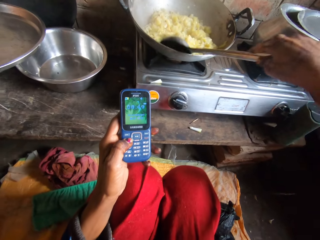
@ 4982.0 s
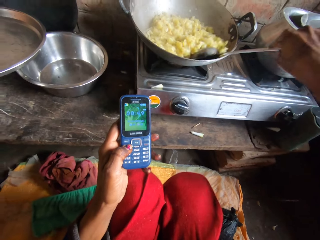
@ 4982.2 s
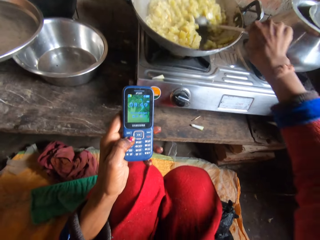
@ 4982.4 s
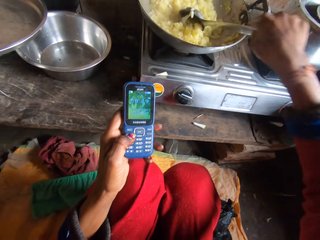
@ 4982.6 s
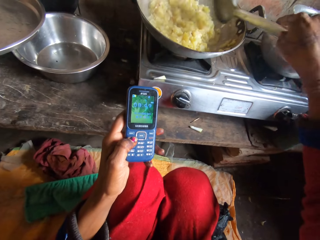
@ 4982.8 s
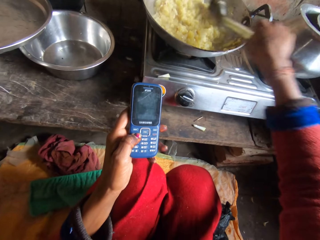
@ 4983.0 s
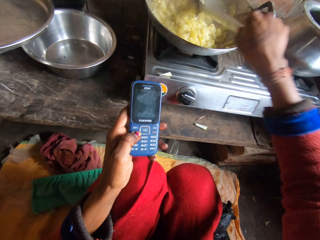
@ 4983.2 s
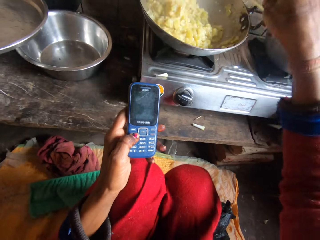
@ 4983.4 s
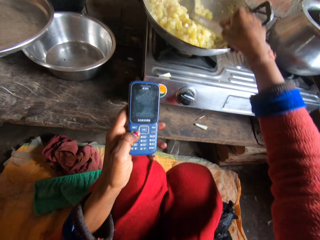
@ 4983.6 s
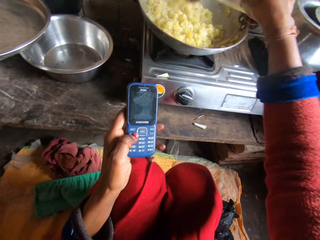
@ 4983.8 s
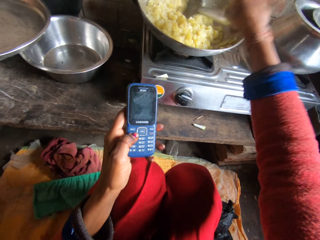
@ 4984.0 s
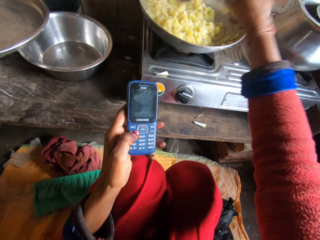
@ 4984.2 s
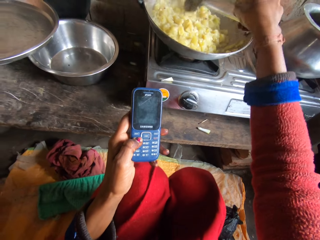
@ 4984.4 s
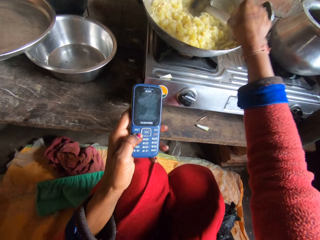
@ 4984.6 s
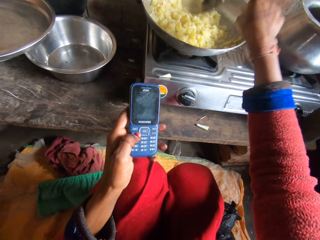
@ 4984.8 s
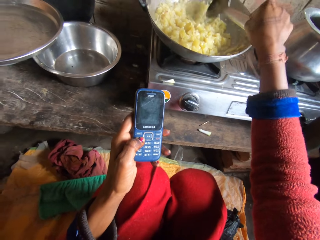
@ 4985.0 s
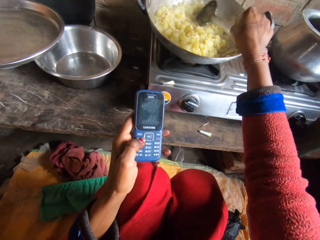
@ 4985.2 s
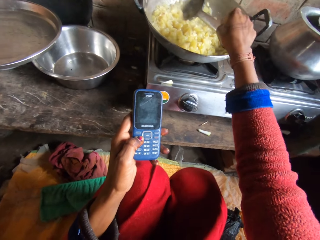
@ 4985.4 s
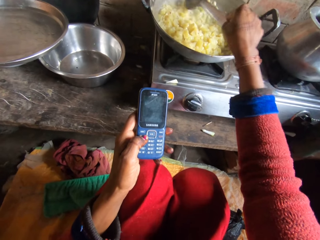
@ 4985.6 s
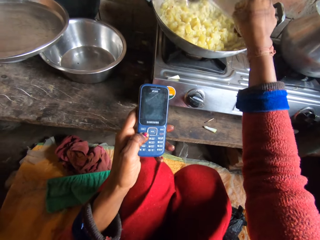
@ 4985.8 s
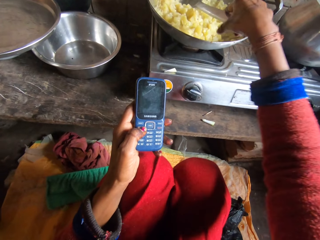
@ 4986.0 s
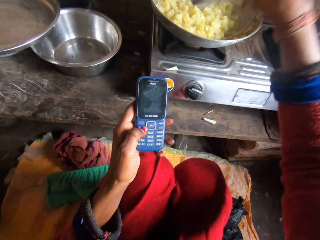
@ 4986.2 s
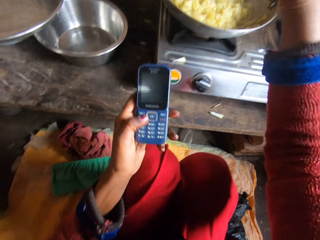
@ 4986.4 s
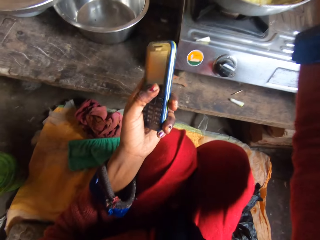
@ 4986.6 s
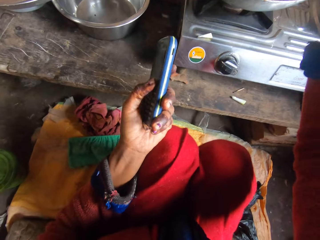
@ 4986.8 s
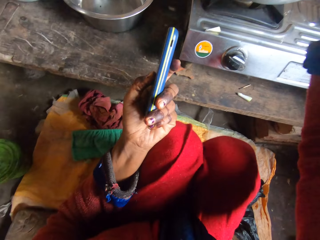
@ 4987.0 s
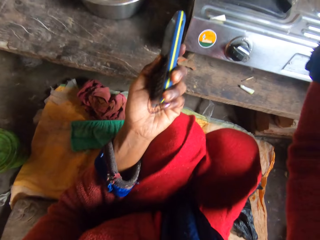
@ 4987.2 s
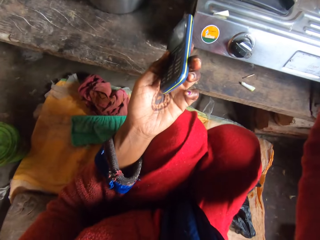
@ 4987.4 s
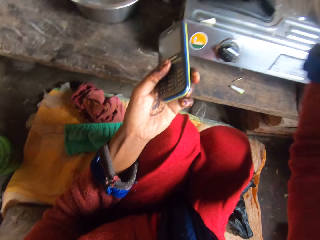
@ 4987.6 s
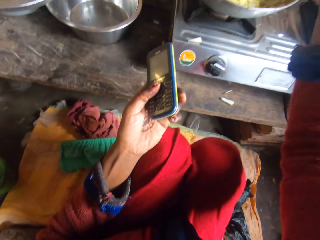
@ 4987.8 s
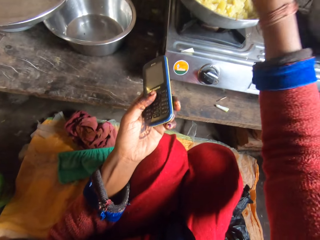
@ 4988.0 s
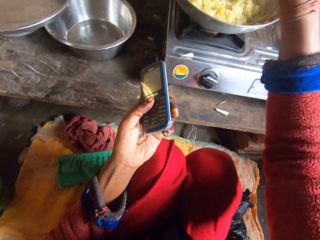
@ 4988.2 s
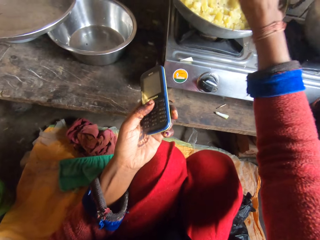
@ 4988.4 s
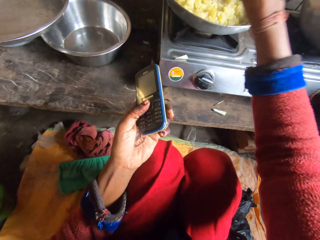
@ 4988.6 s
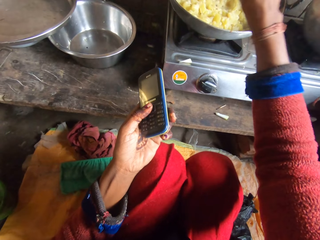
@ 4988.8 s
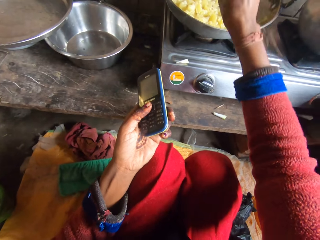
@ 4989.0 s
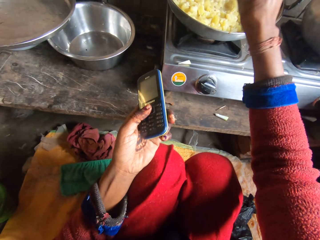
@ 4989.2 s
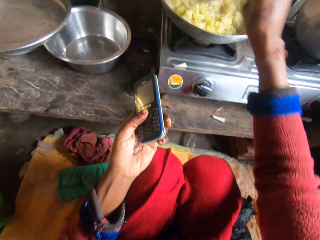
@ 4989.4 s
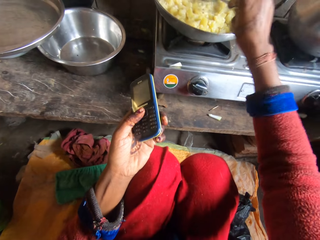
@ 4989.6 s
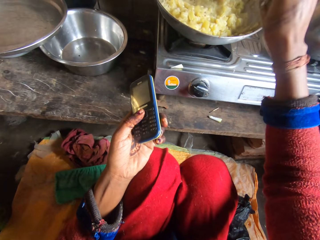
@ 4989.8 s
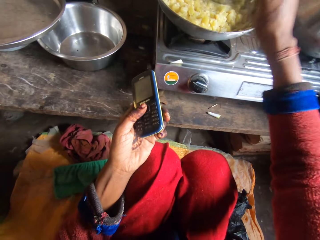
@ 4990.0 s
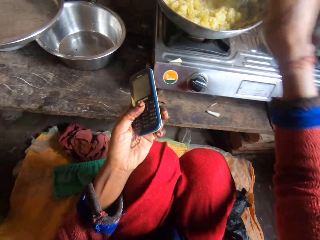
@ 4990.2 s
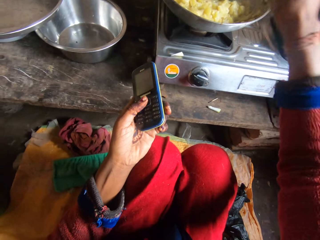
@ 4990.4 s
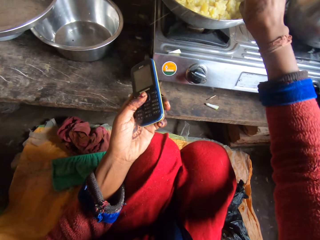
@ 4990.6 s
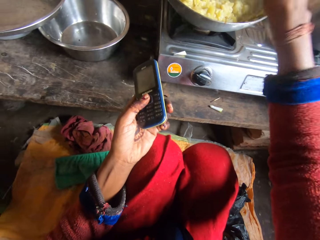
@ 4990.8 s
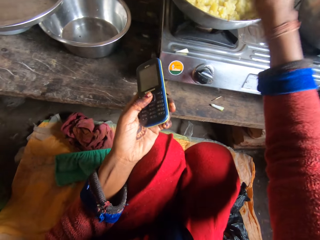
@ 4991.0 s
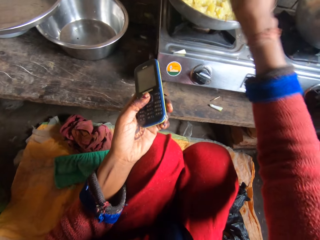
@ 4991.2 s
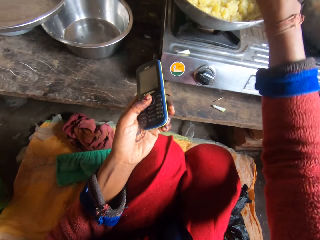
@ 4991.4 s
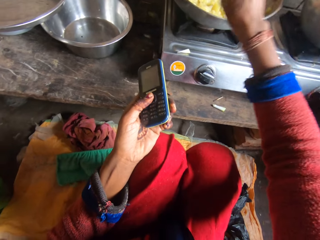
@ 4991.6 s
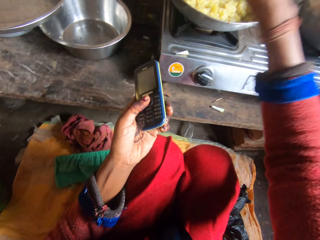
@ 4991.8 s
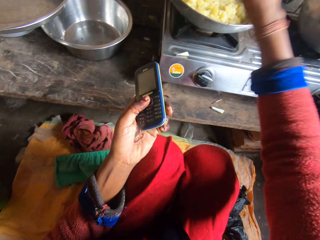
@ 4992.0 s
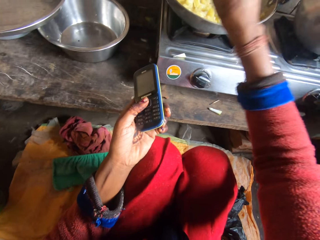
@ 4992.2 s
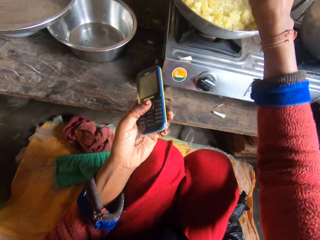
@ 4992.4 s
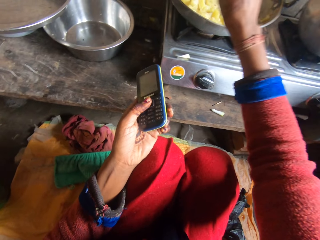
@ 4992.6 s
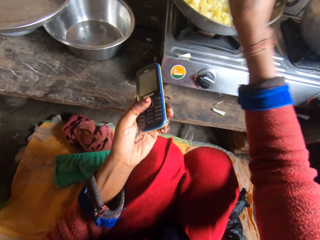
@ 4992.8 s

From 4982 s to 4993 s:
The camera wearer stirs the food. They hold a phone. They smash the food with the cooking spoon.

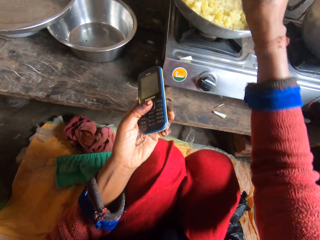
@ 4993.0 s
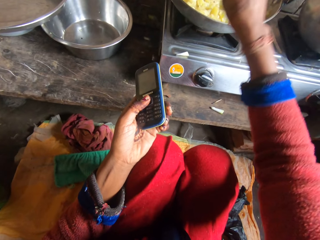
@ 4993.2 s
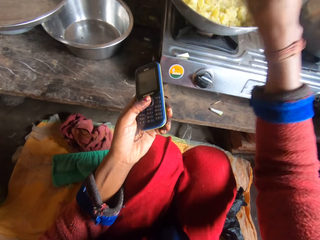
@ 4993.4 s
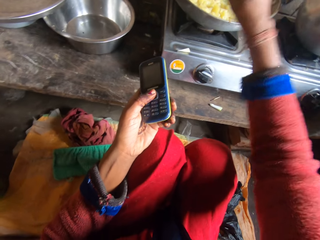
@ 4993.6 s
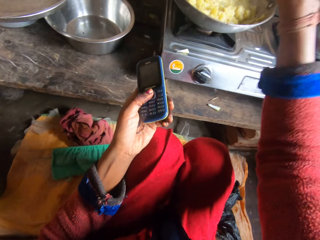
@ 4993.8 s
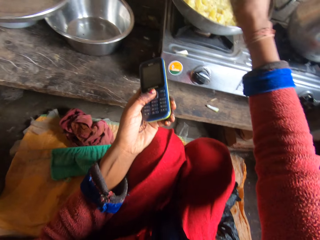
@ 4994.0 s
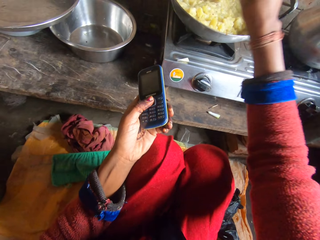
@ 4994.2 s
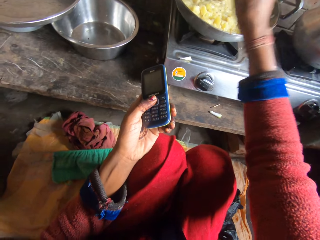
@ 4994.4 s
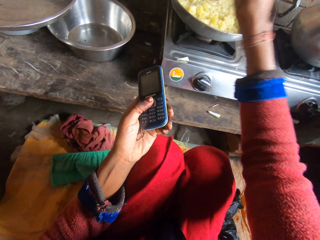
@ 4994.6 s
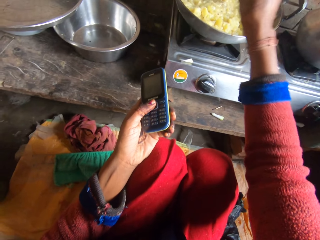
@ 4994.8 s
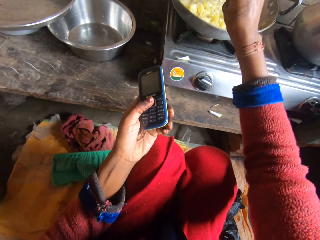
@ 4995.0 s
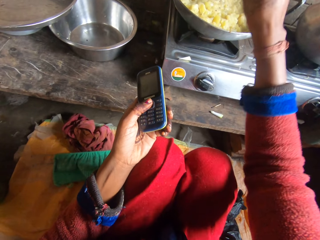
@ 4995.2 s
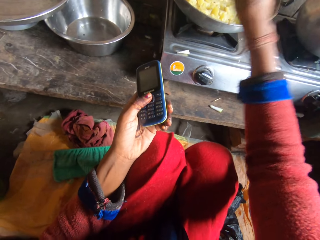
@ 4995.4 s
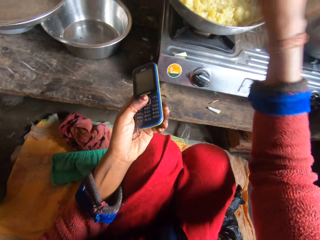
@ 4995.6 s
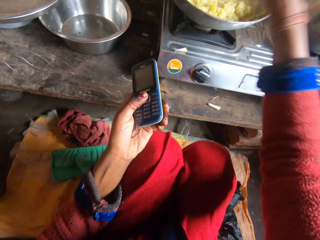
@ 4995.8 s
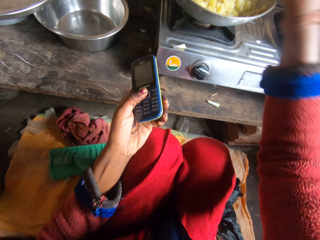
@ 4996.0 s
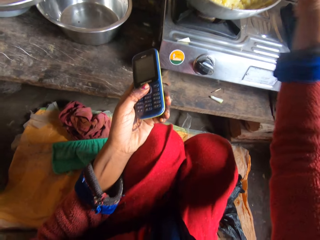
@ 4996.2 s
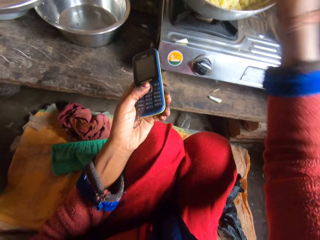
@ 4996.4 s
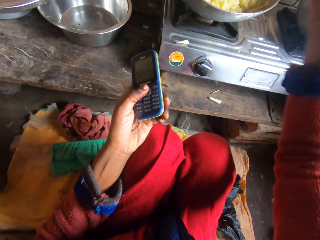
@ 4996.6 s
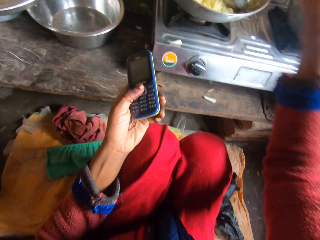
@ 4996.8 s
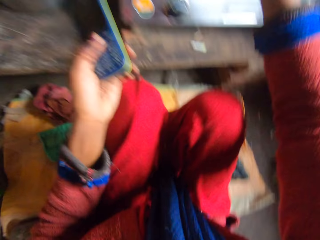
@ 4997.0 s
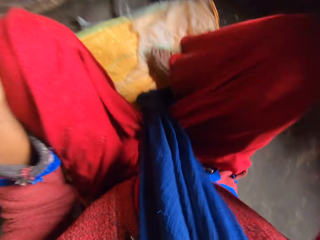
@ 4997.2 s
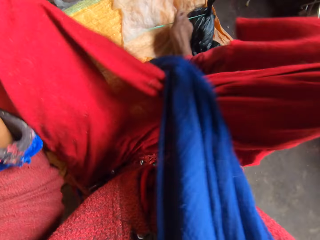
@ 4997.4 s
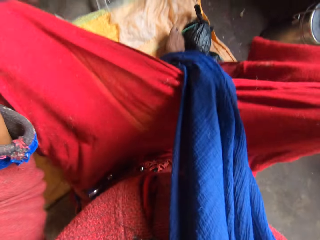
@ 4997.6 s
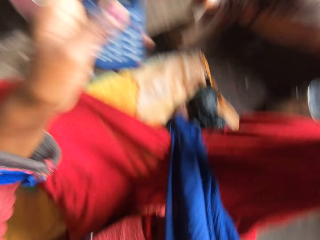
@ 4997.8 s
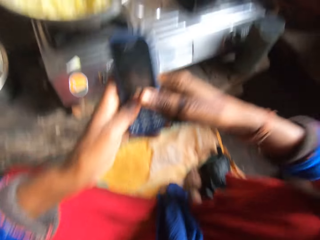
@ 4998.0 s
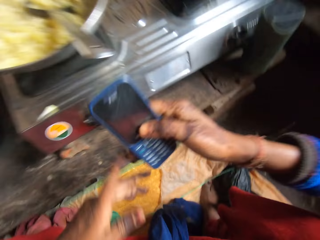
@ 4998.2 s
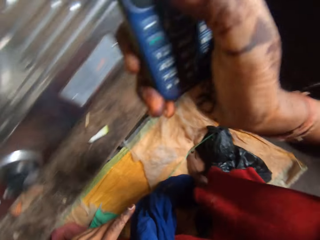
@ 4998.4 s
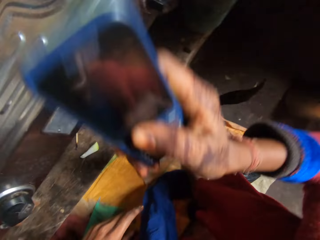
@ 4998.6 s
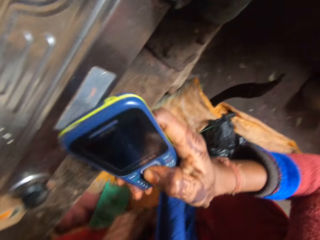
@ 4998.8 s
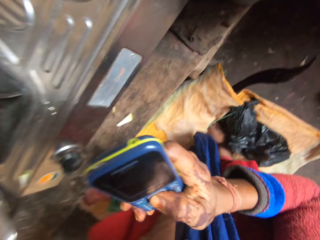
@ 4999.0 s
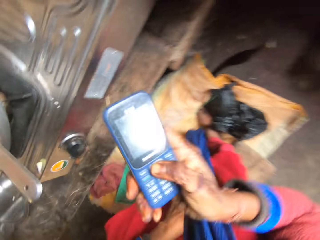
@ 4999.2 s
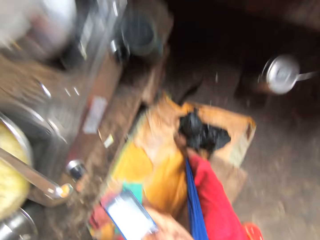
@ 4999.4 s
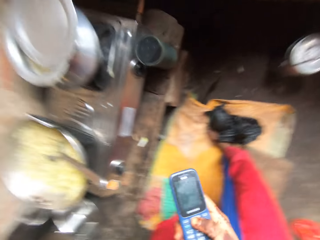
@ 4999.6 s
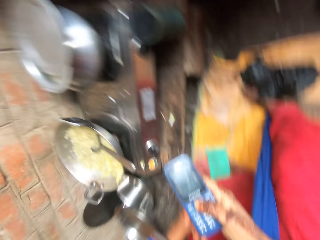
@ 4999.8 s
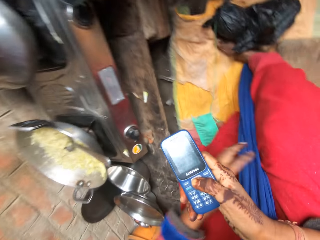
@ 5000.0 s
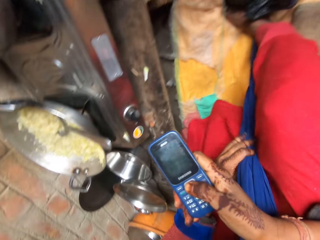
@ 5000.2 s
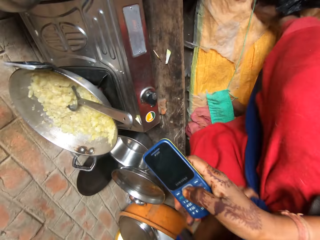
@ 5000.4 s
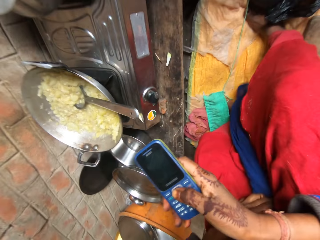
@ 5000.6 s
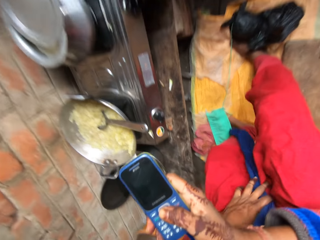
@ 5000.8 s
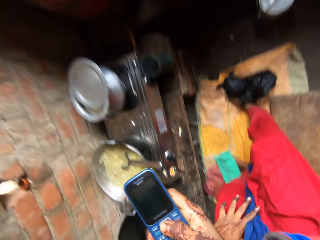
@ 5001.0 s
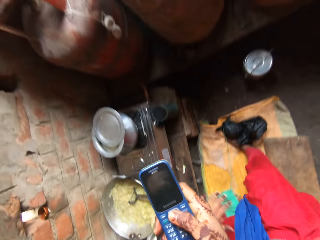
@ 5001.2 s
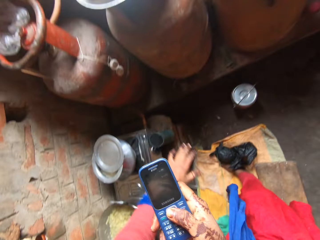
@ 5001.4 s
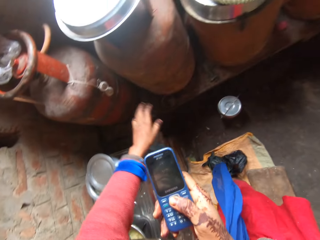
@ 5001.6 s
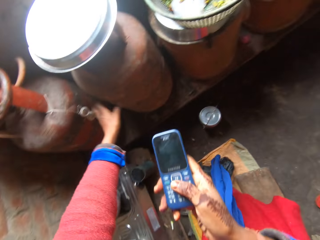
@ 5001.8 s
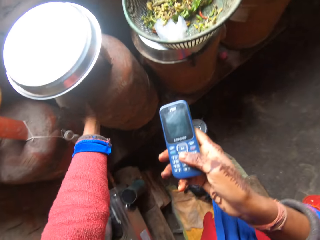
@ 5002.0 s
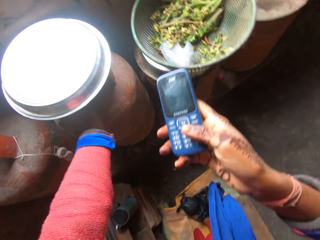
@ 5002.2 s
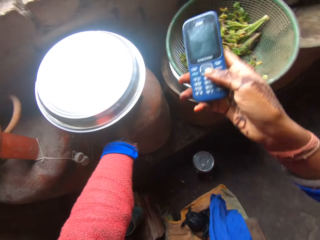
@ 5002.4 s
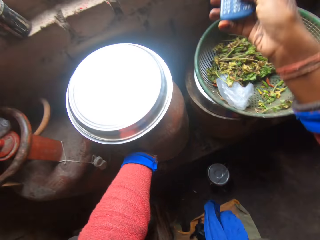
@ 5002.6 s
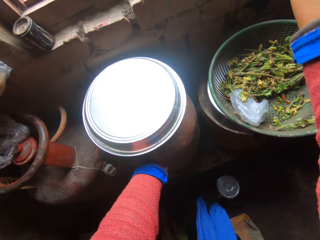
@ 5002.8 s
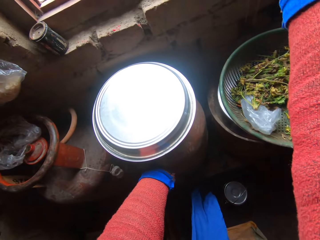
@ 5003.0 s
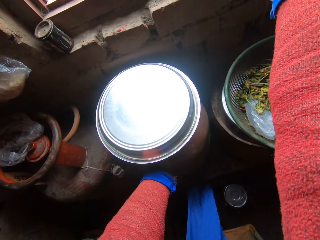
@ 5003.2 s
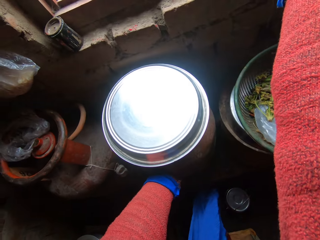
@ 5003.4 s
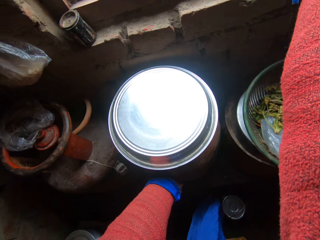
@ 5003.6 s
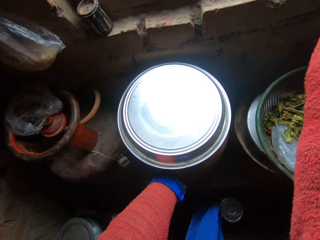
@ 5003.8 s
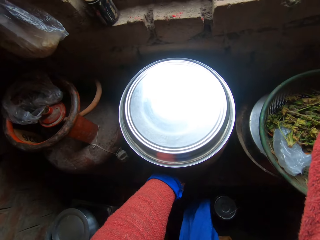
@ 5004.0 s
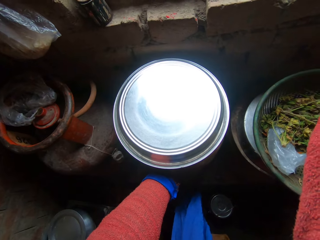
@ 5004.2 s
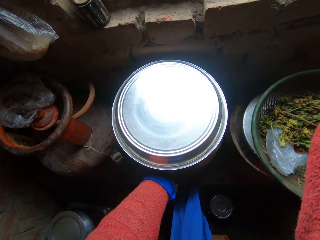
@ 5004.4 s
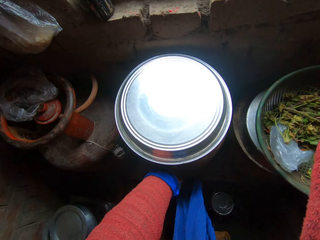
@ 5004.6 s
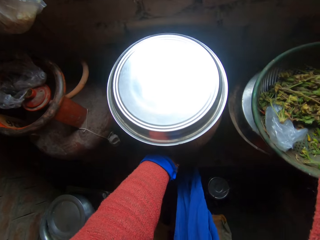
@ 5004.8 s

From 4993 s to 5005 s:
The camera wearer holds a phone. She holds her phone with both hands. She moves the camera around. She holds the phone. She gives the phone to someone through the window of the kitchen. She puts the phone on the window.
